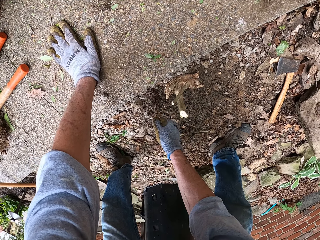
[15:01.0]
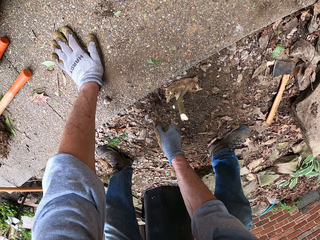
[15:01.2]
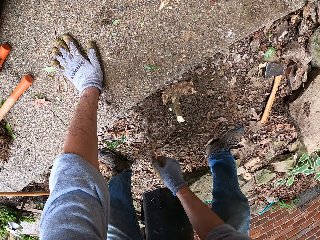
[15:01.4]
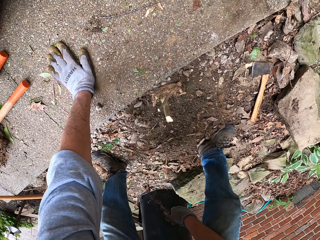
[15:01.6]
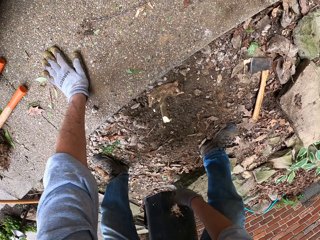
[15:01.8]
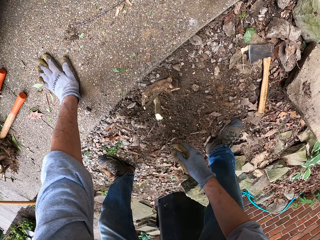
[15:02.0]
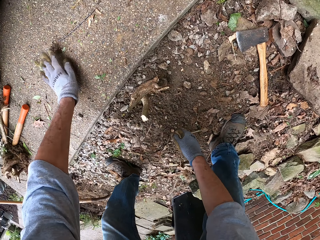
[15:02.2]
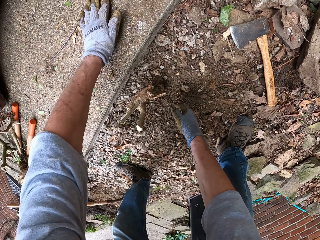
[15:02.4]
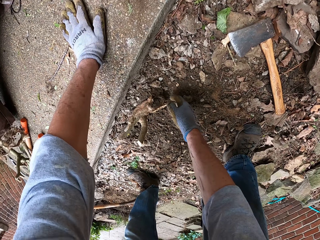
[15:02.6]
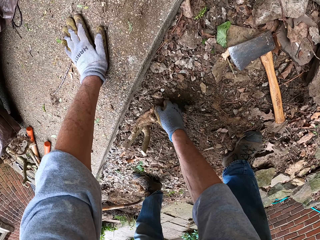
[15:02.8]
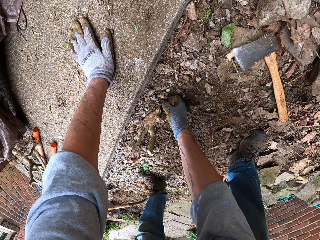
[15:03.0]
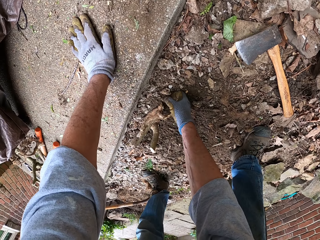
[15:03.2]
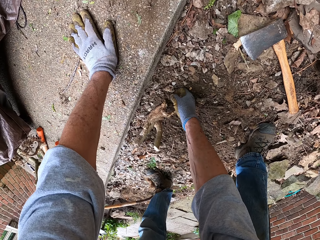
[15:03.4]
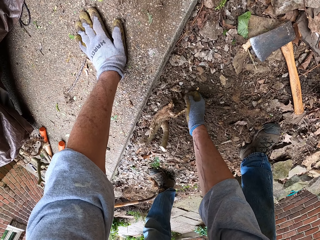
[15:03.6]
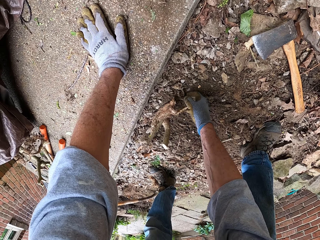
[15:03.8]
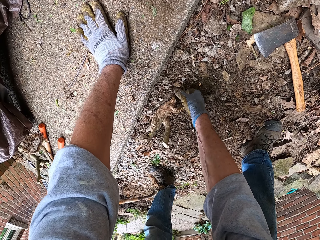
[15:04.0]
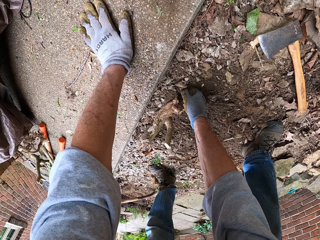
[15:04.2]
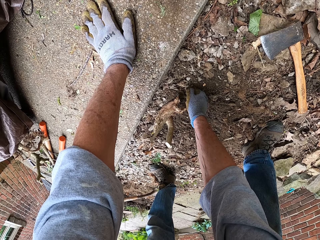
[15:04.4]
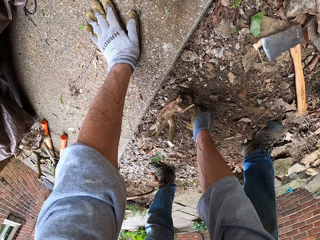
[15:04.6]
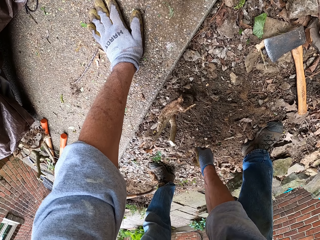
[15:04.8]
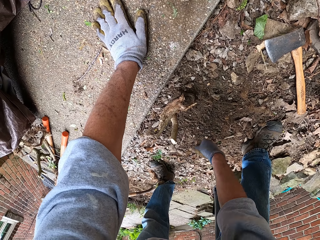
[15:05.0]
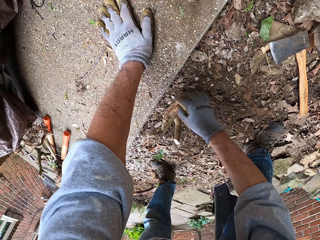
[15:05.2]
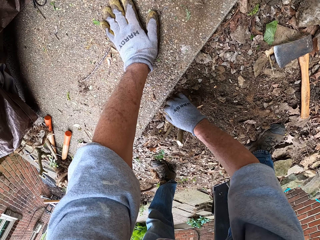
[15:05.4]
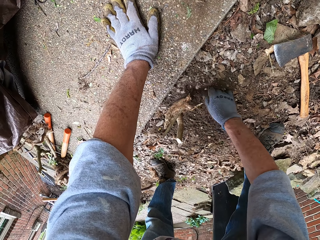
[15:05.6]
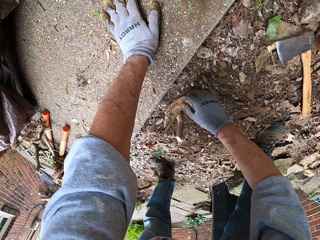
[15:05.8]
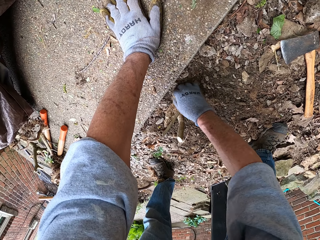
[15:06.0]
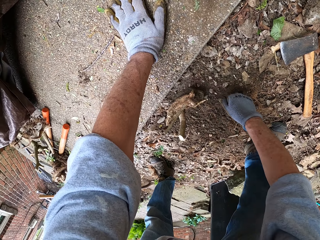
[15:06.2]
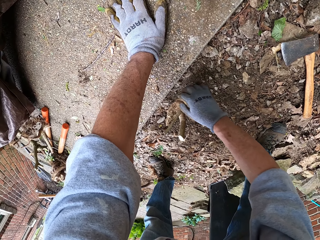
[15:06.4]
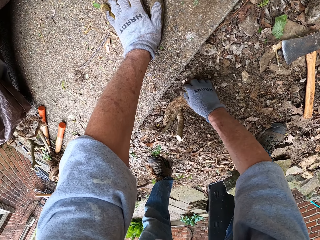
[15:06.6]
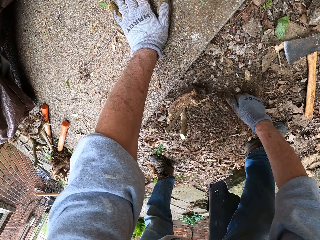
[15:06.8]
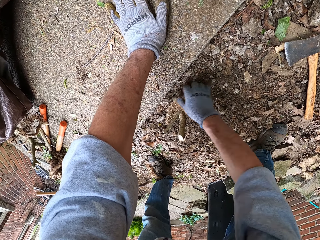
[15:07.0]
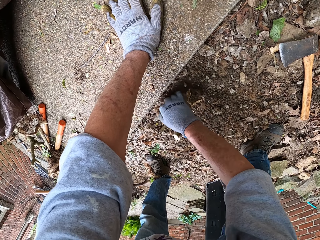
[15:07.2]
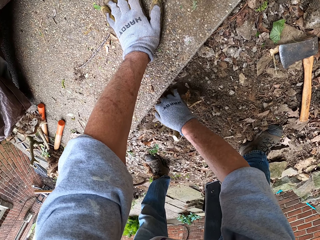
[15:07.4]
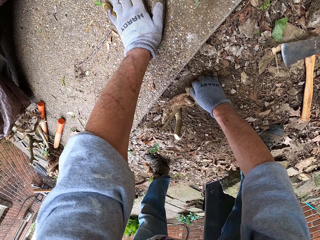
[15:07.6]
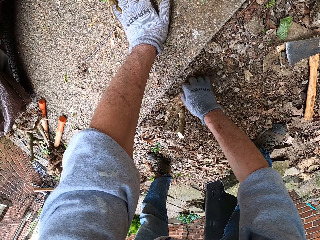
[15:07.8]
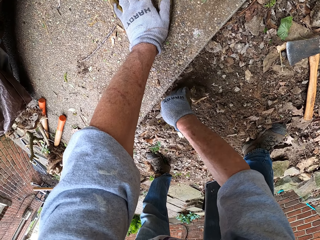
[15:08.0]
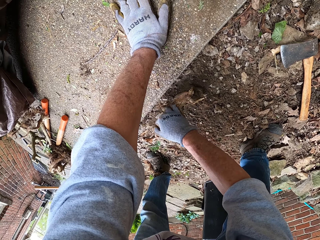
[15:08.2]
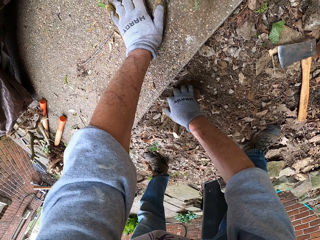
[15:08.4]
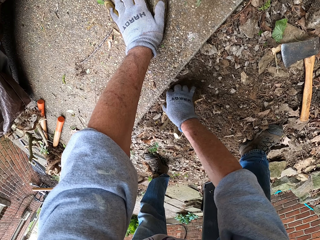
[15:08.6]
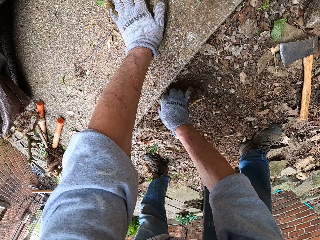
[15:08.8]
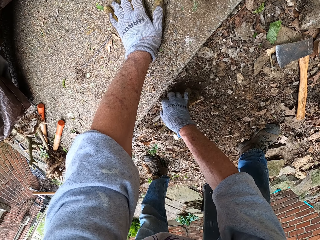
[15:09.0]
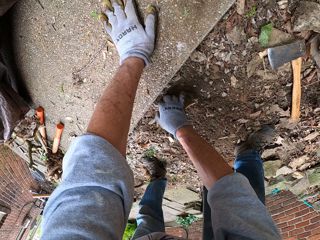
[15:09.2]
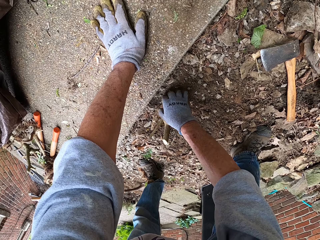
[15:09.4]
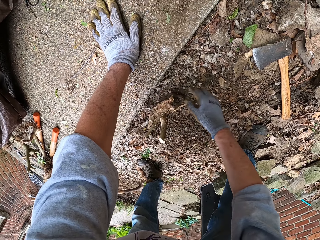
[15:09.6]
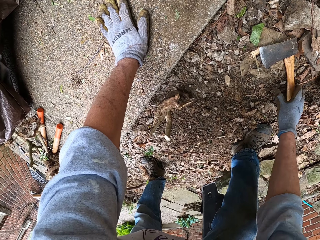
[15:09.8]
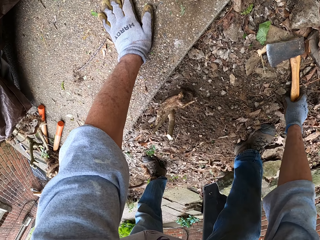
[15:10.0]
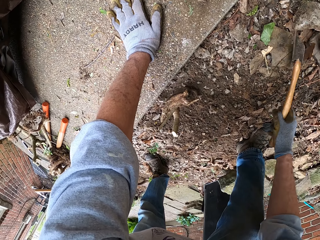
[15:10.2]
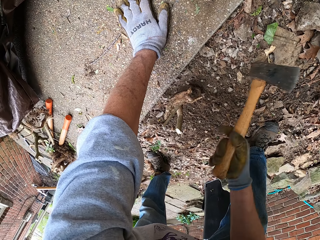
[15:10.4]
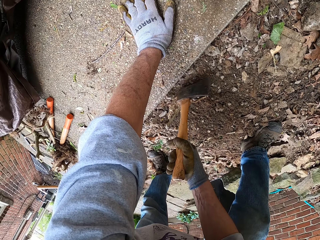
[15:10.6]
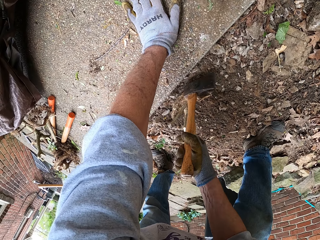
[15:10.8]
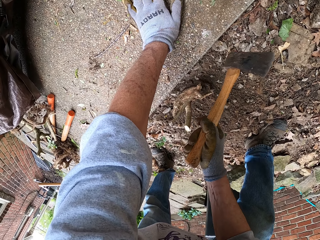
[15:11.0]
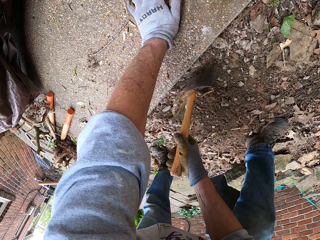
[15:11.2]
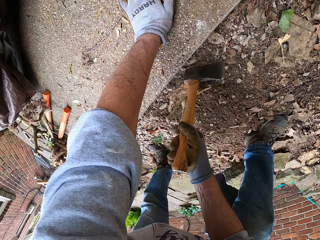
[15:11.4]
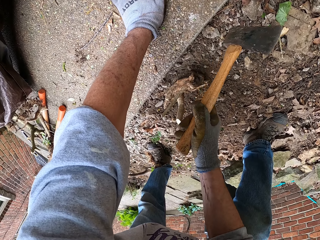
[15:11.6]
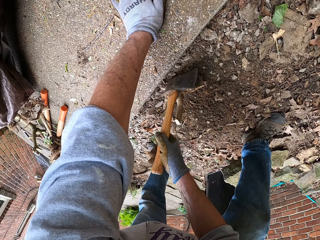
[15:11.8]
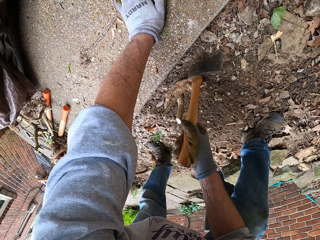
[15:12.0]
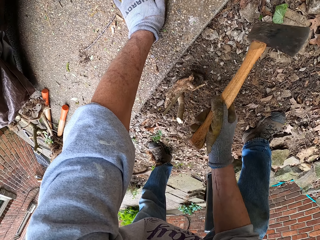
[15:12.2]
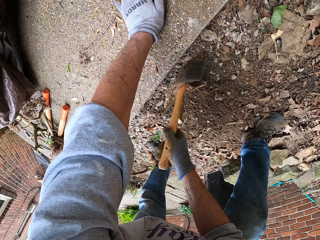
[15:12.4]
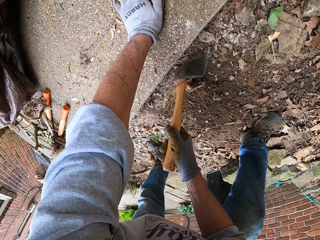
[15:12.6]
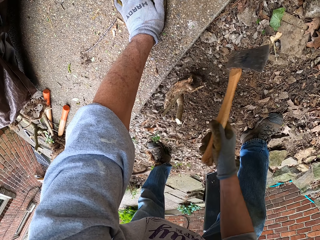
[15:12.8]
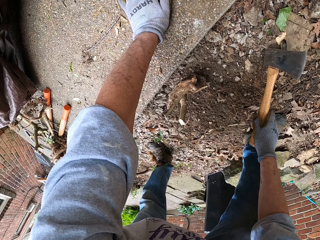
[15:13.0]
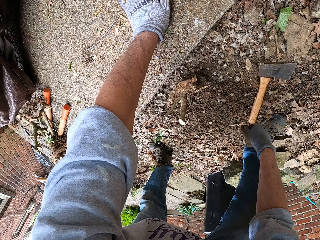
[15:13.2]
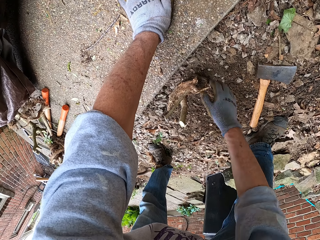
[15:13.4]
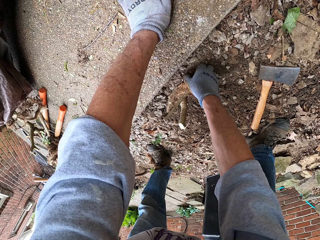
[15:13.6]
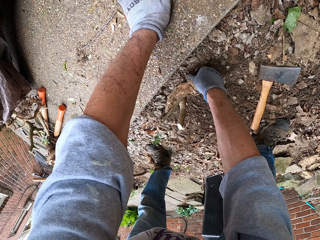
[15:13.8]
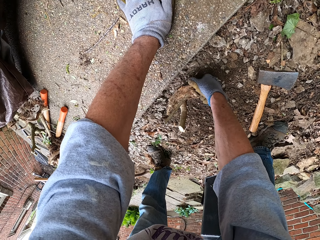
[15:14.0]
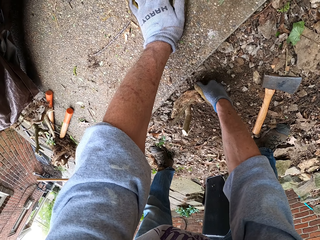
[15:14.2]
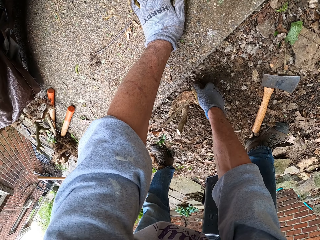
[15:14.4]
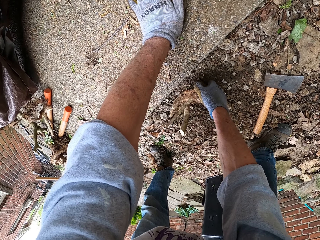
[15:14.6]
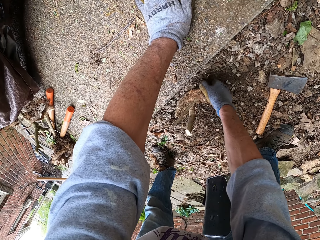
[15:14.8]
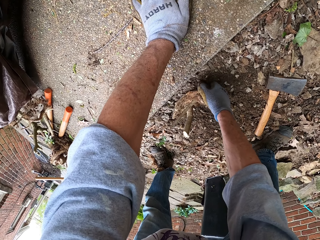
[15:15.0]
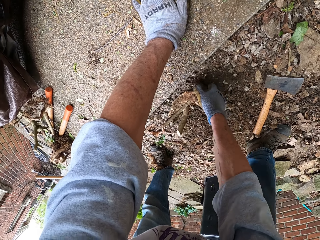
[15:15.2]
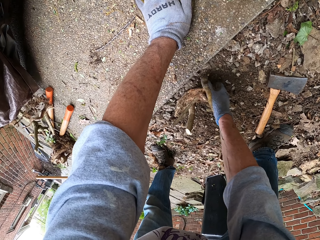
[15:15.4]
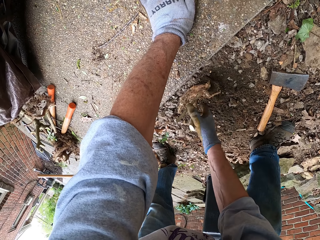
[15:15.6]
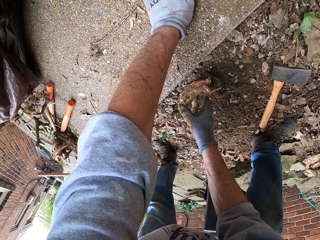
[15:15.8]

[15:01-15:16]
The camera wearer pulls out a tap root from the ground with his right hand. He throws away the root to the ground. He moves a hand on the ground. He clears the ground with his right hand around some root stump. He uproots a root with a hand. He throws away the root to the ground. He levels the ground with a hand. He picks up an axe or hatchet from the ground. He cuts a root with the hatchet. He hits the ground beside the stump with the back of the axe. He drops the axe on the ground. He pulls the stump with his right hand.

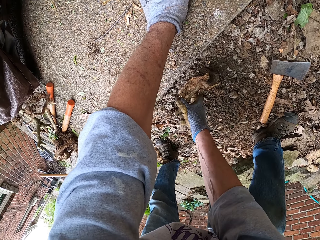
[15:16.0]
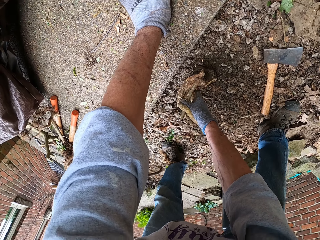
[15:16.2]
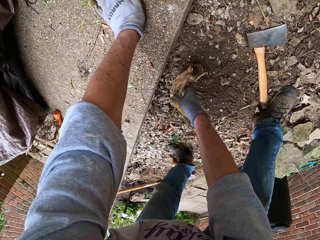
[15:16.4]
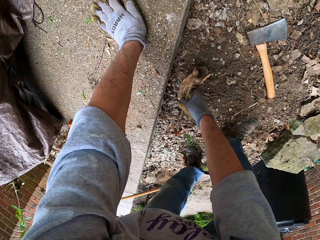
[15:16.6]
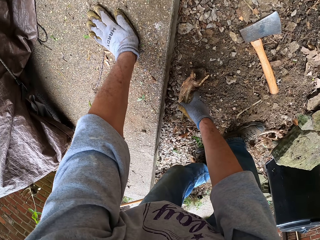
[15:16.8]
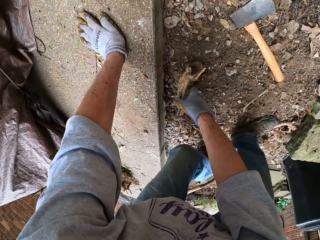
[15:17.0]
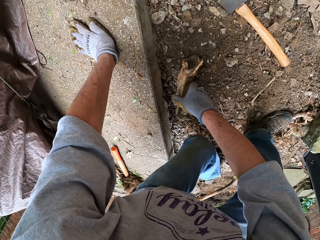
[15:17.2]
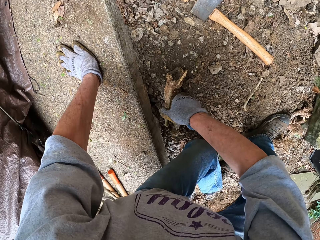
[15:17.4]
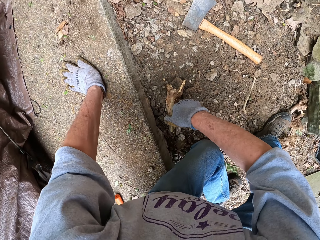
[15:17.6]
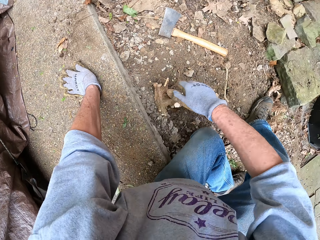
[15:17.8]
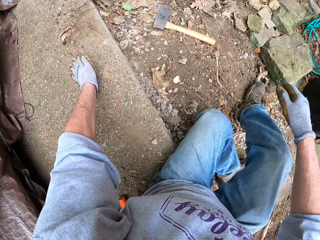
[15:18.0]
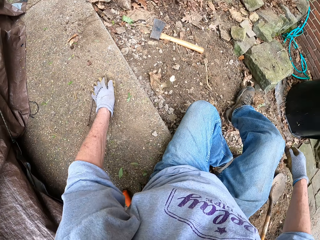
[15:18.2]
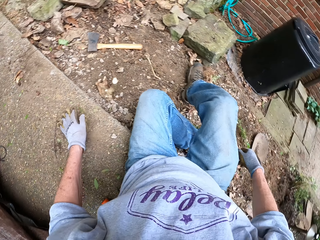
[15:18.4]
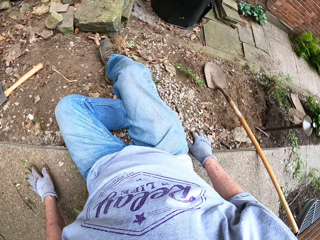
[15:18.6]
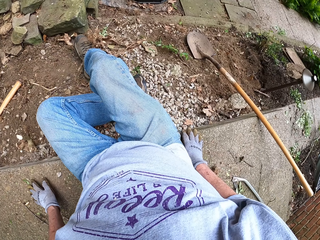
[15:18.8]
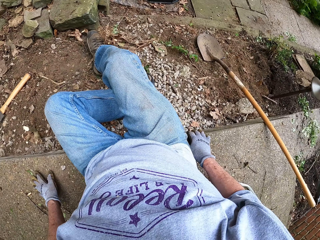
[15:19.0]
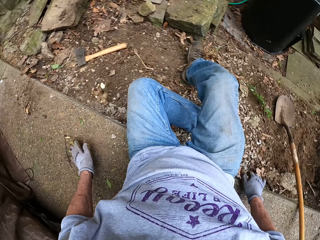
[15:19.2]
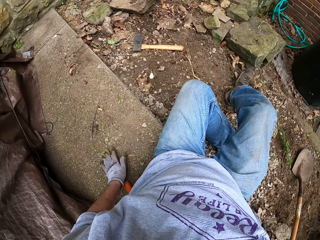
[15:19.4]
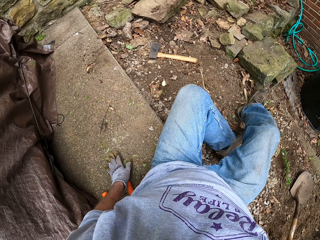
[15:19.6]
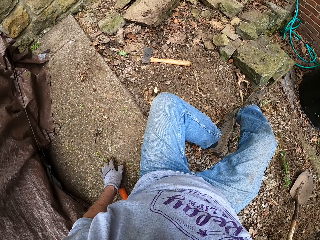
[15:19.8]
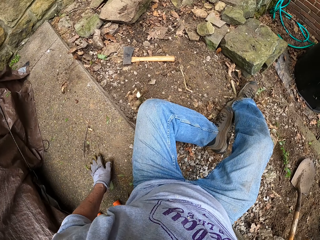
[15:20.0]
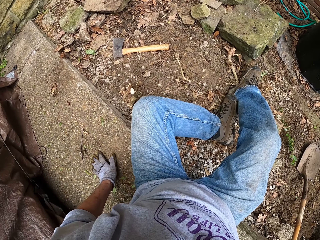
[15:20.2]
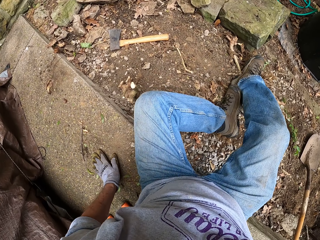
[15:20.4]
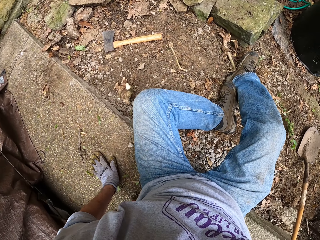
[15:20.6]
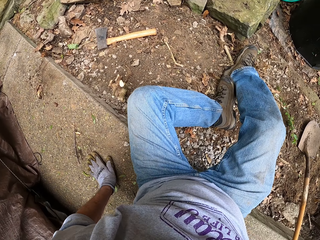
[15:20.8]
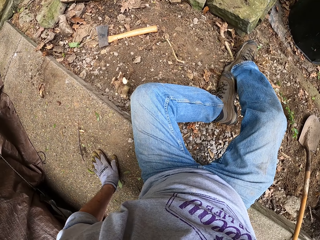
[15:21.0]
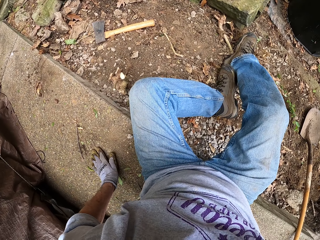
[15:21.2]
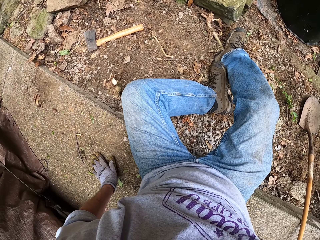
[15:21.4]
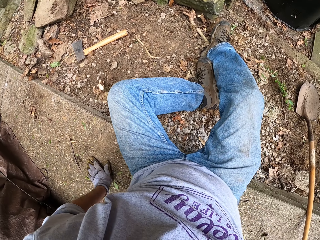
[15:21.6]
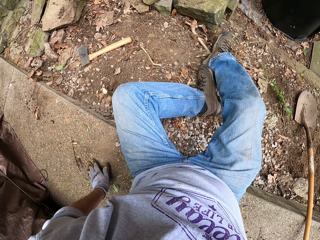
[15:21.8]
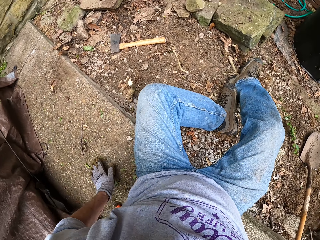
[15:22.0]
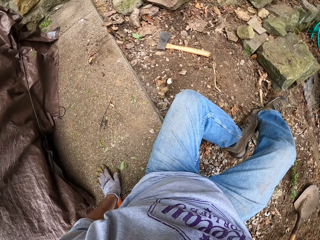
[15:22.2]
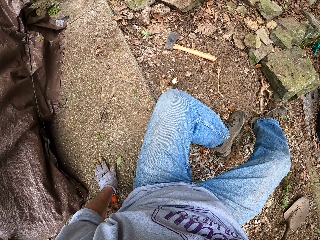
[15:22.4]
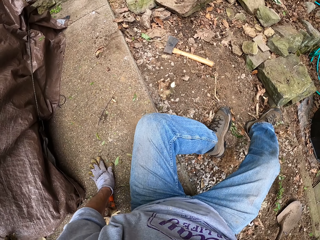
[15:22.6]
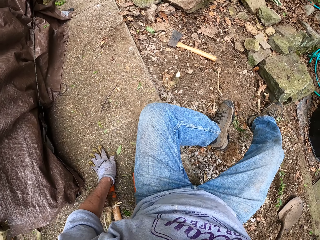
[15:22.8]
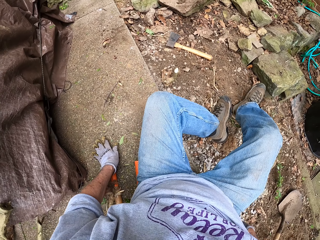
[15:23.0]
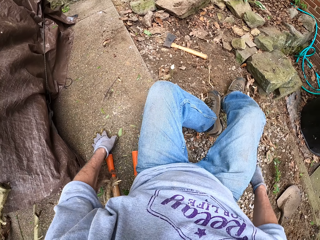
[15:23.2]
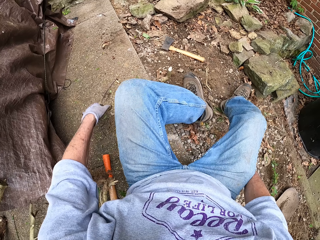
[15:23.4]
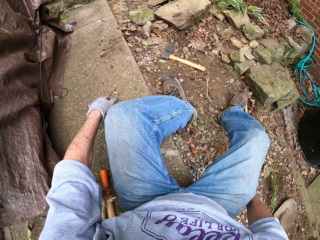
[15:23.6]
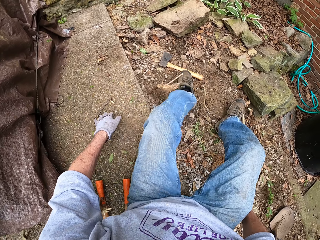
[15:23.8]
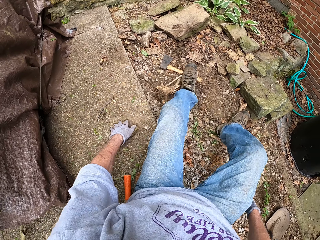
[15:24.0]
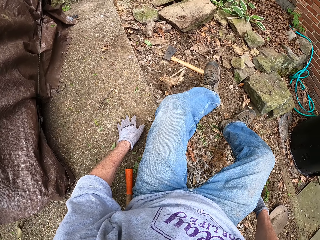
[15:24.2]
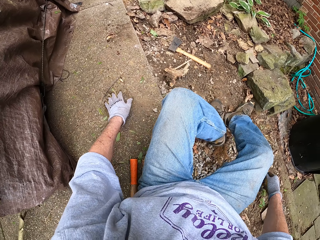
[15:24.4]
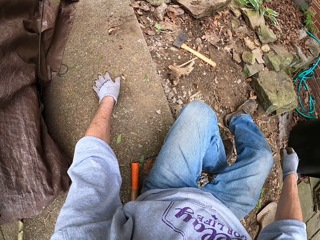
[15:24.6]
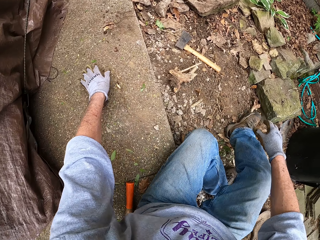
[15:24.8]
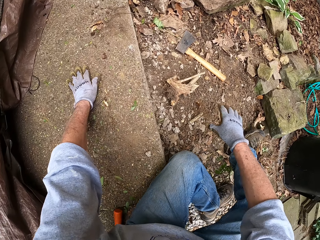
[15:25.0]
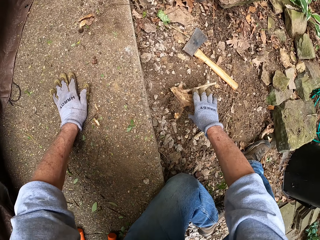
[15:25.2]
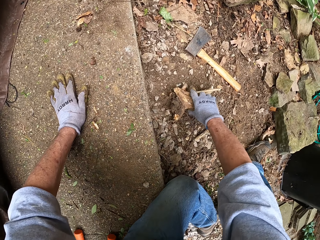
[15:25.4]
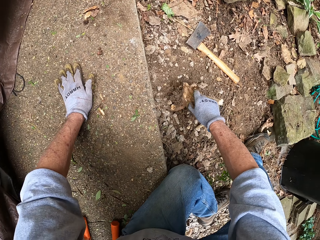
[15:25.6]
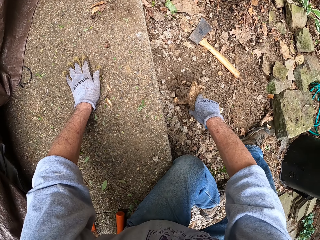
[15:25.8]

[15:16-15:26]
The camera wearer sits on the ground. He looks around the verandah. He moves around on the ground. He pushes the stump with his left leg. He steps on a root with a leg.
